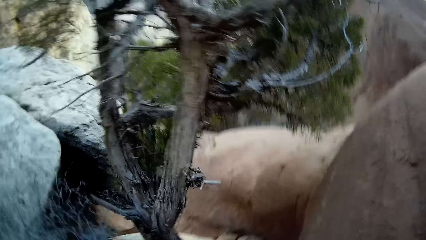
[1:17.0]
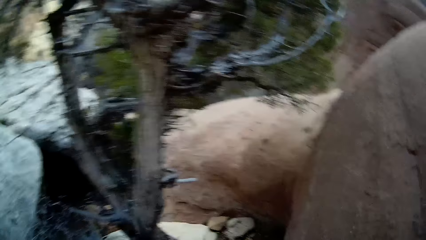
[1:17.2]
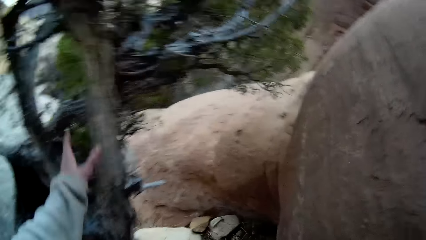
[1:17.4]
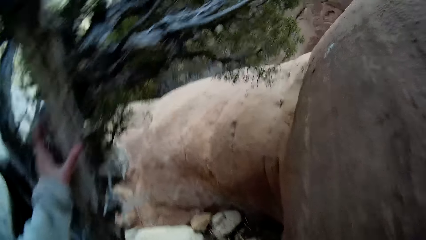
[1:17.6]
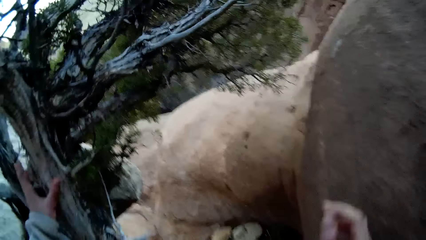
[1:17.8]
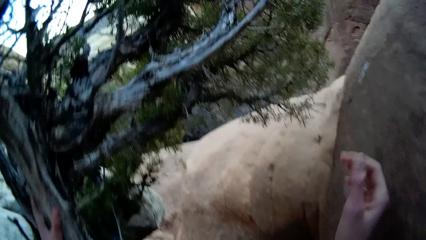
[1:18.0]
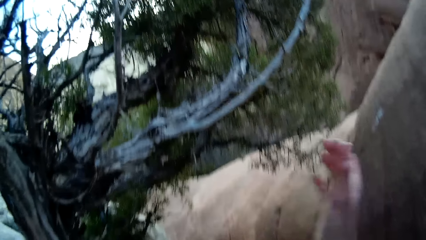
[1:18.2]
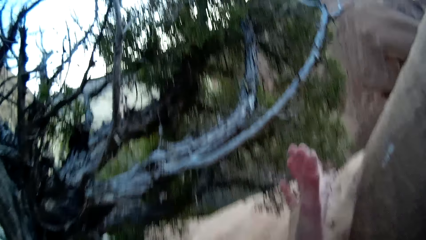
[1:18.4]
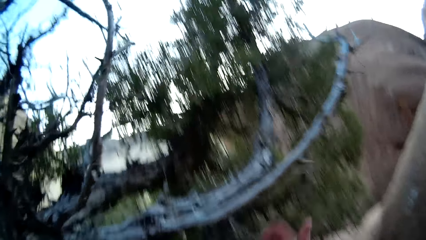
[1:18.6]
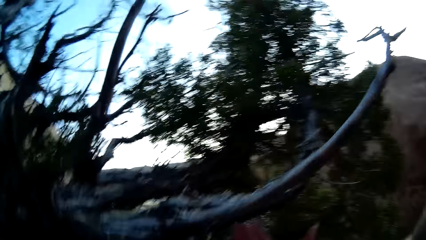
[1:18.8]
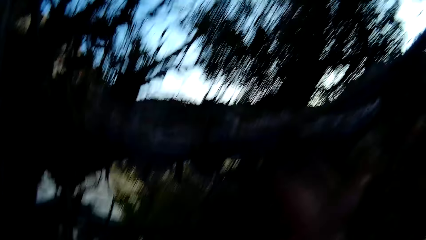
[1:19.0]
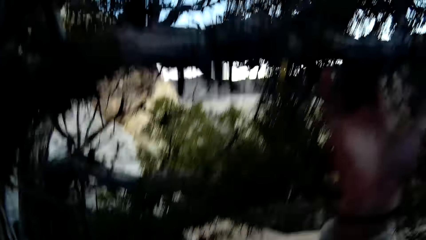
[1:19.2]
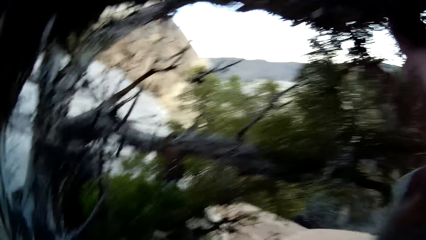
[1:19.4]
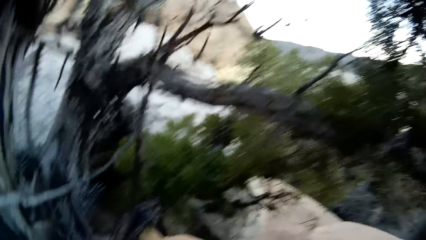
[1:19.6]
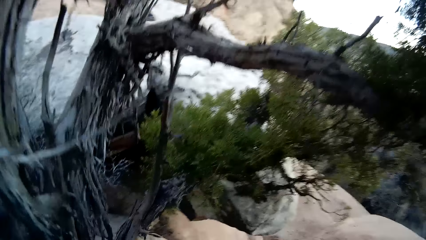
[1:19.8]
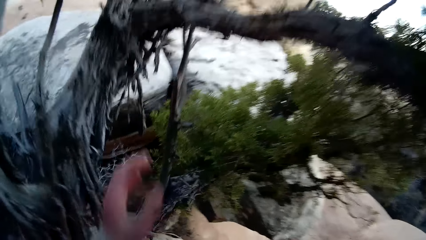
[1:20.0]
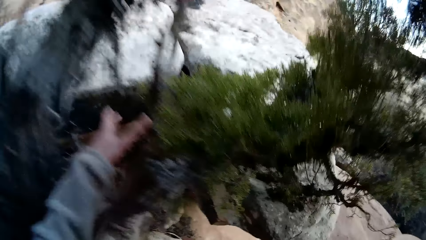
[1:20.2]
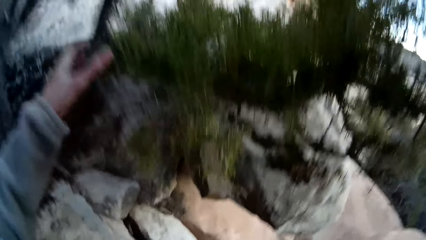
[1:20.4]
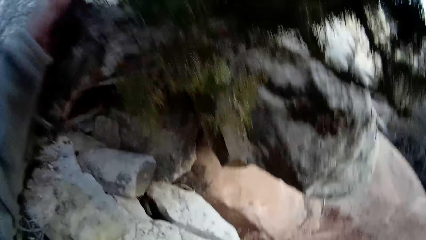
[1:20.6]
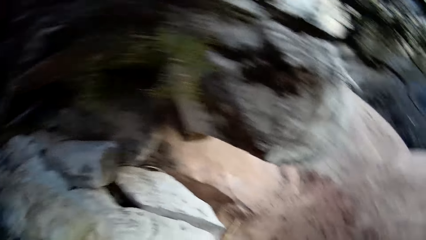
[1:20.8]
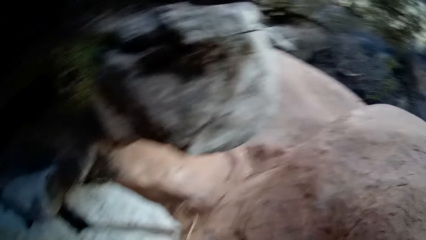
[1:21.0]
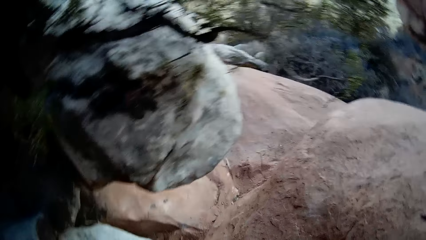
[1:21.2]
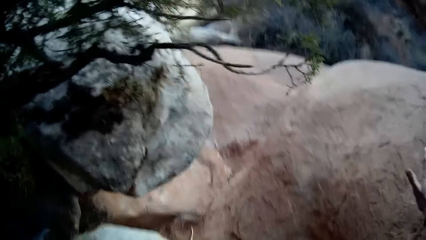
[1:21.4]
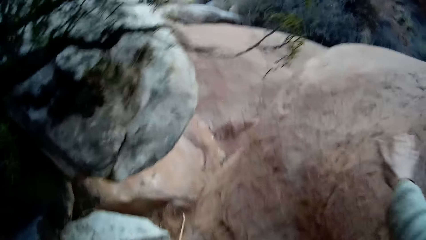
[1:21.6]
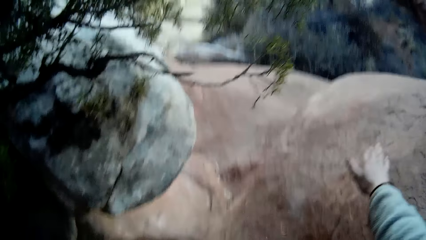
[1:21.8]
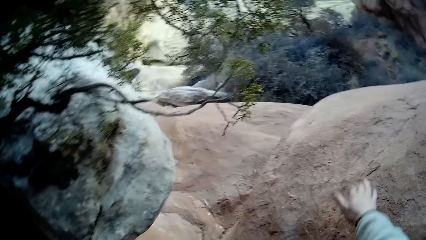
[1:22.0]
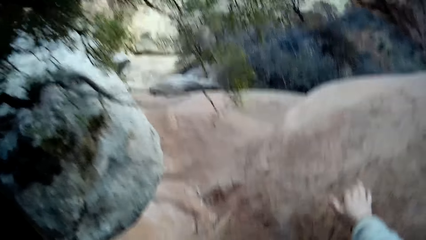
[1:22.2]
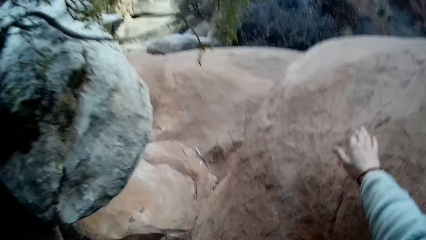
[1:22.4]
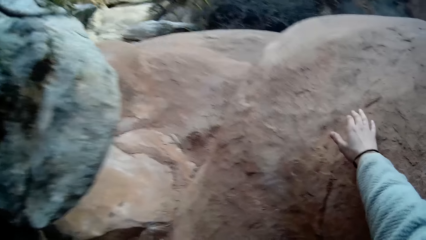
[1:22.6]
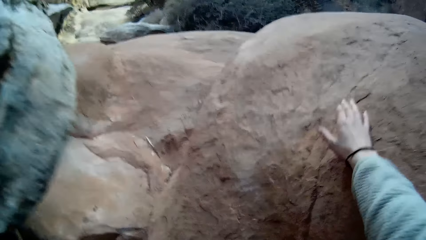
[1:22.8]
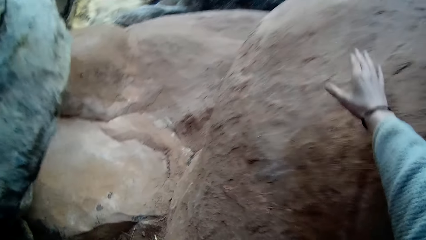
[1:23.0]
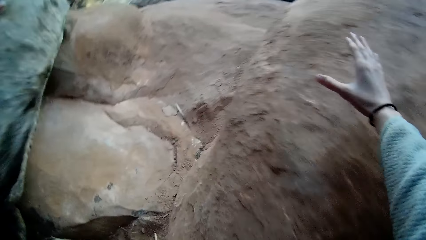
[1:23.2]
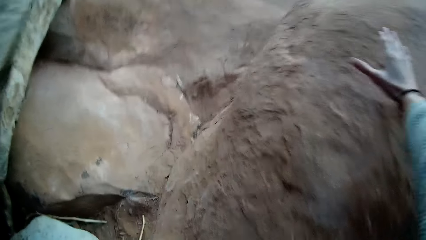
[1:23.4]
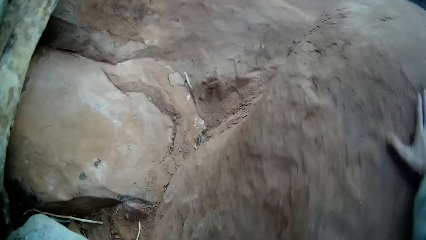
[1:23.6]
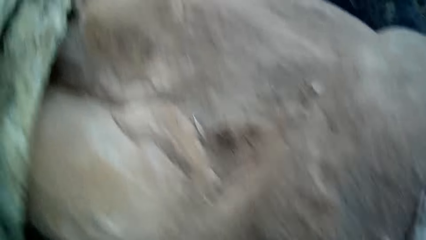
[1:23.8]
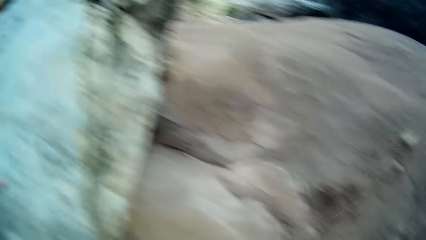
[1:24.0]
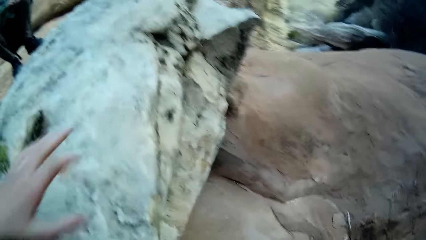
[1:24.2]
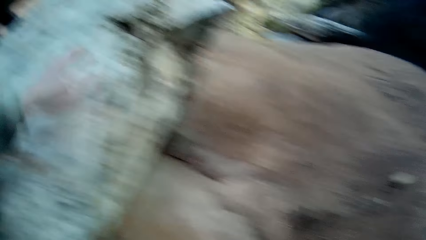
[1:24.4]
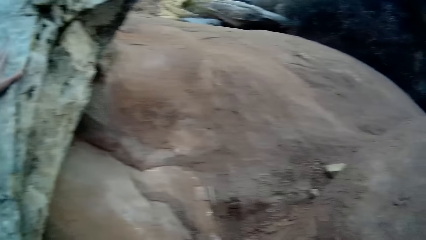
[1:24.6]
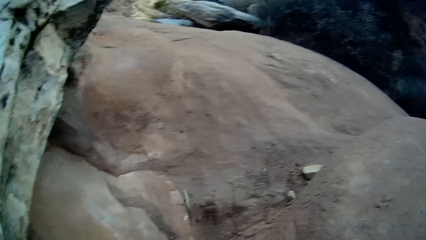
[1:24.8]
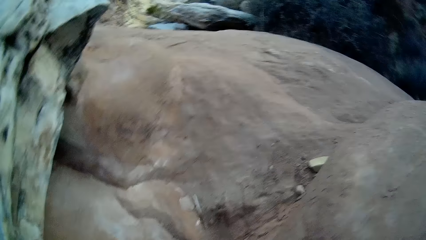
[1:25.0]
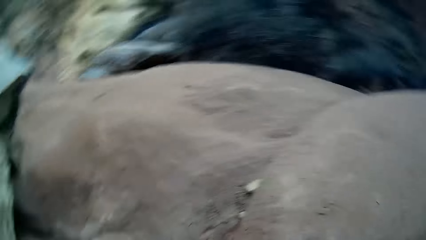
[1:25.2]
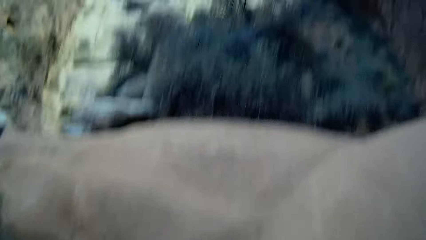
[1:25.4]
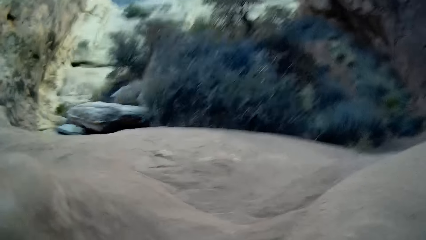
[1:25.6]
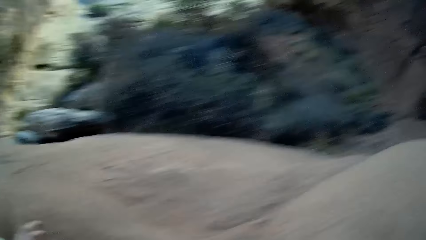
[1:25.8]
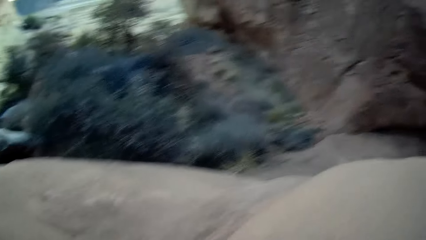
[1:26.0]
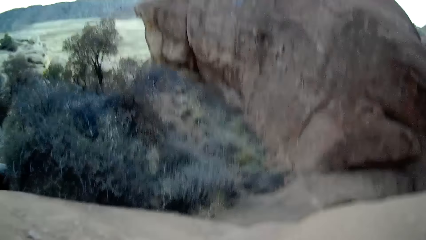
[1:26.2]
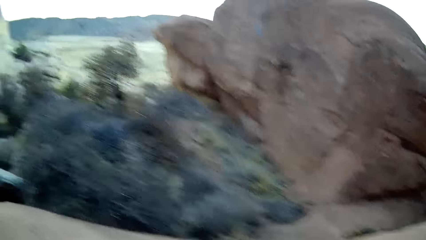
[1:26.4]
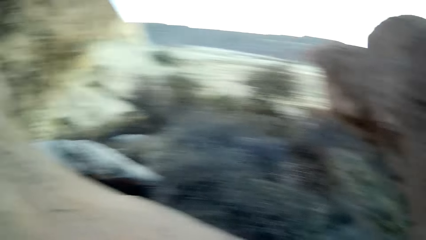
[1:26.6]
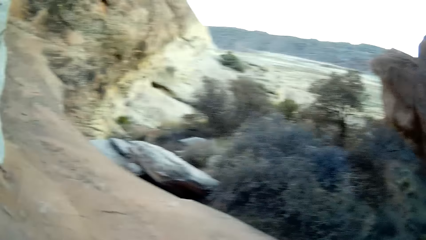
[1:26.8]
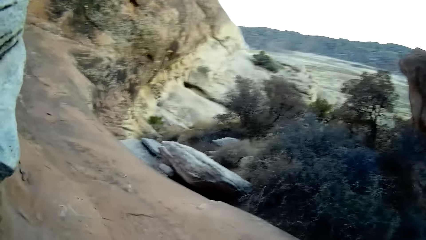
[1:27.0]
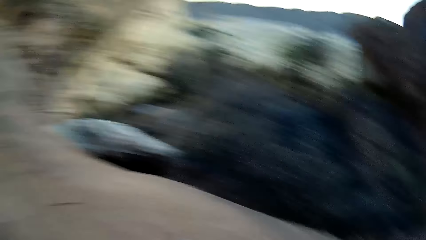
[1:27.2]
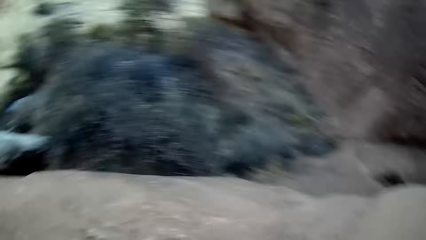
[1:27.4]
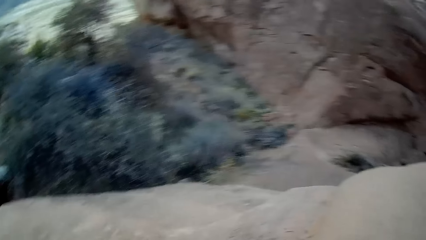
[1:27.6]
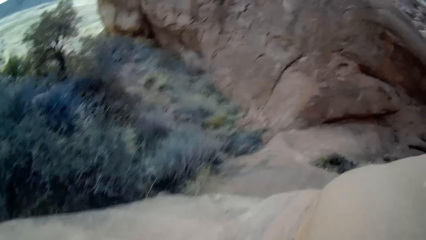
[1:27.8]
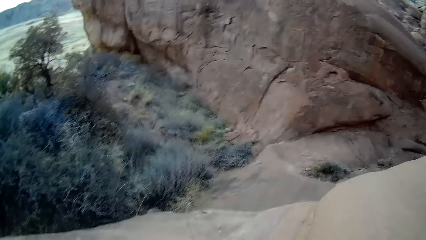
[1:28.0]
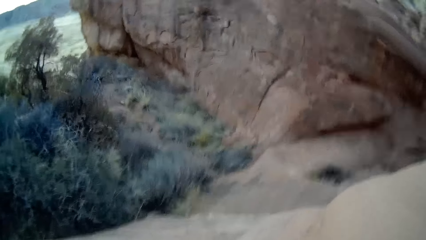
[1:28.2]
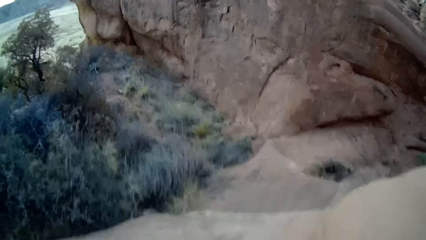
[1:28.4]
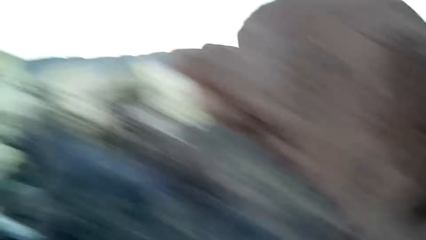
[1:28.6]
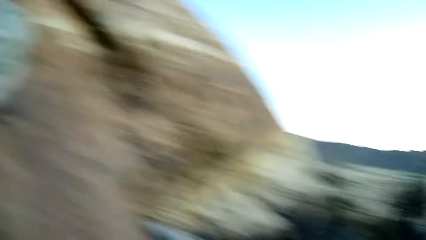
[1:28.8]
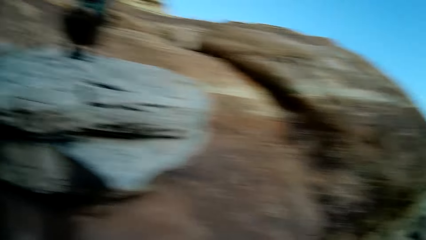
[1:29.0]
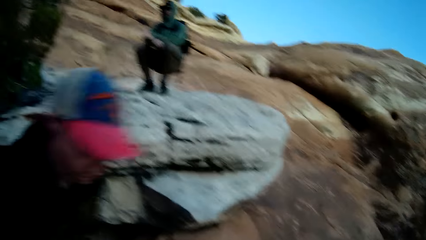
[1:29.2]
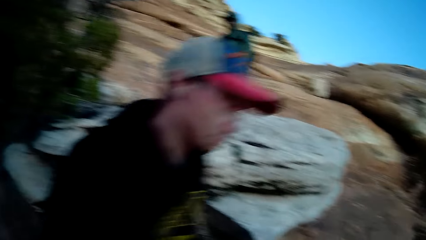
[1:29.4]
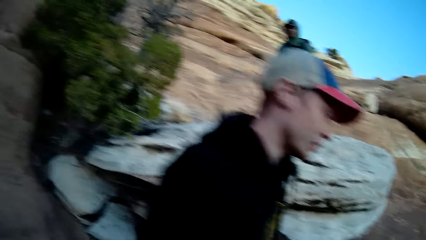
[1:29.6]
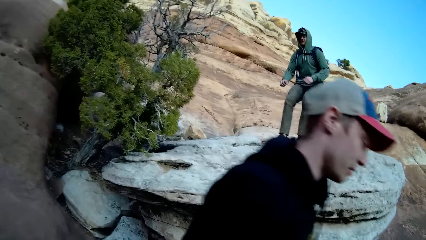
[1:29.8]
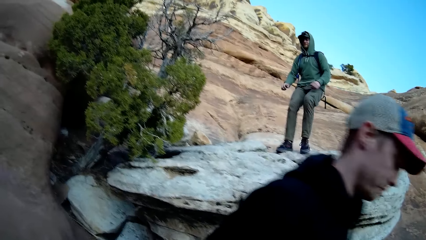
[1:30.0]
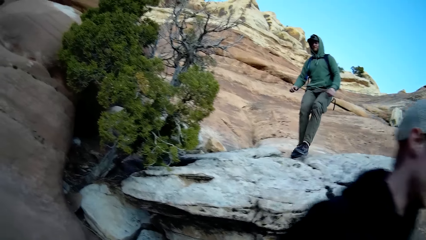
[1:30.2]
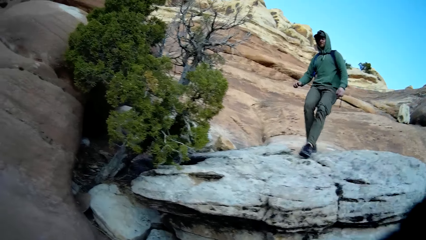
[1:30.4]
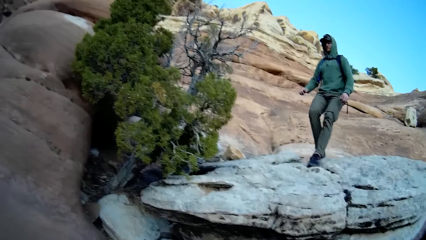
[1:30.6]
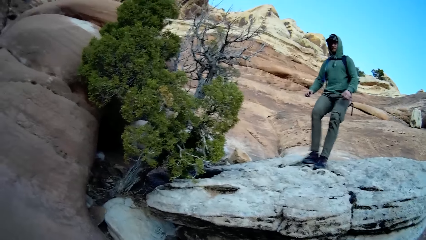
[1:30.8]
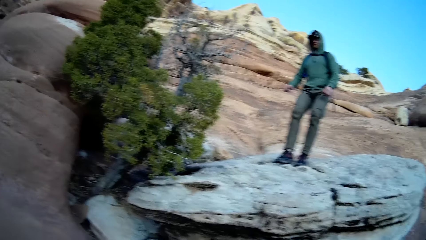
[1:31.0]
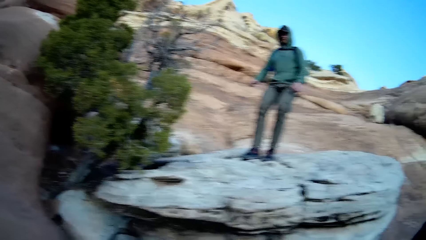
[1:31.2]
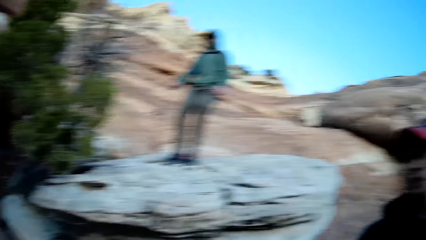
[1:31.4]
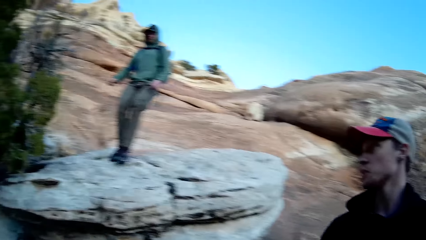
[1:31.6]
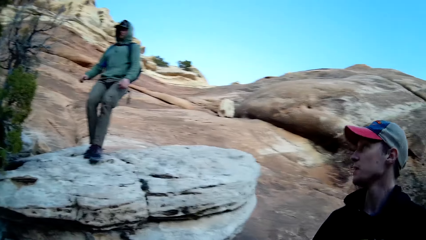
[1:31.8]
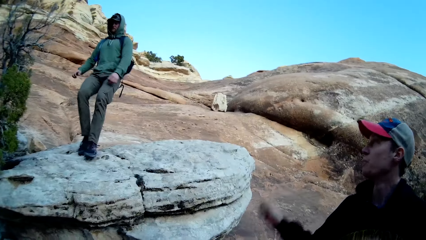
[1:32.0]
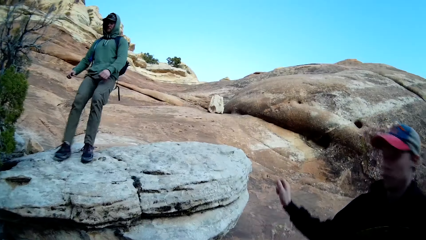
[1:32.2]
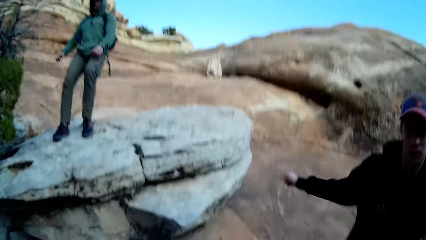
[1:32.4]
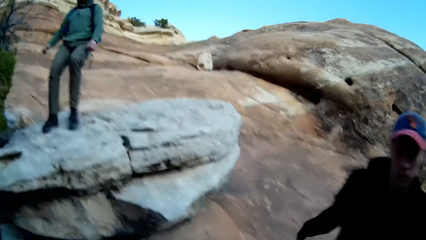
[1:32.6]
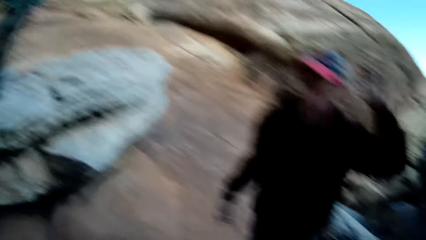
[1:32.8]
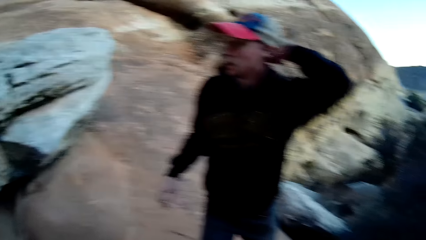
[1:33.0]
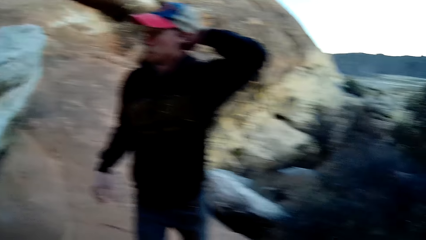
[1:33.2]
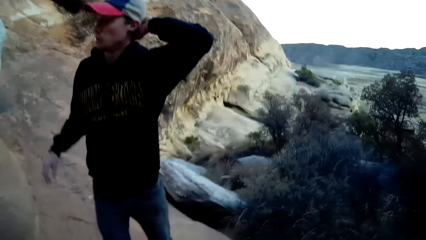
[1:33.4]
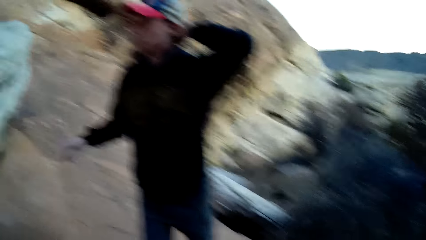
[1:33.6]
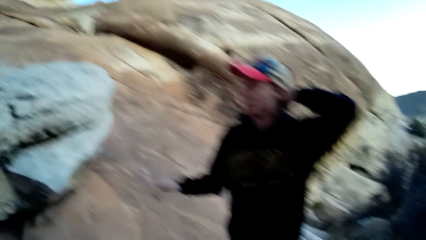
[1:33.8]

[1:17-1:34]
The camera wearer holds the branches of a tree on the mountain. He holds the rock with the right hand. He walks down the rocks. He puts his hand on the mountain. He climbs down the mountain. He looks around the rocks. He stares at a person and another person.
